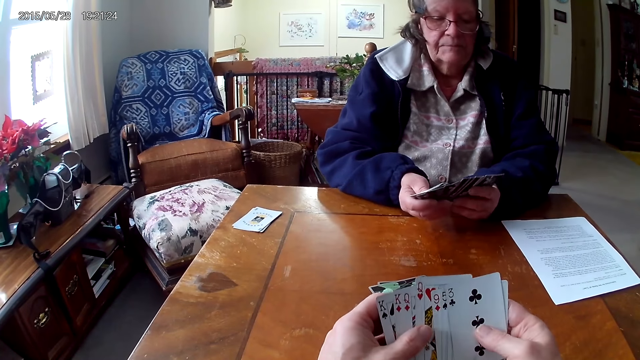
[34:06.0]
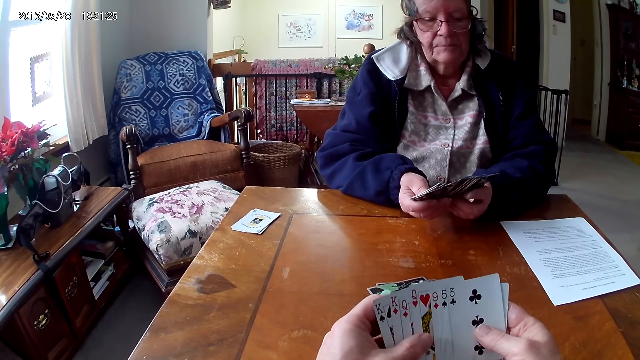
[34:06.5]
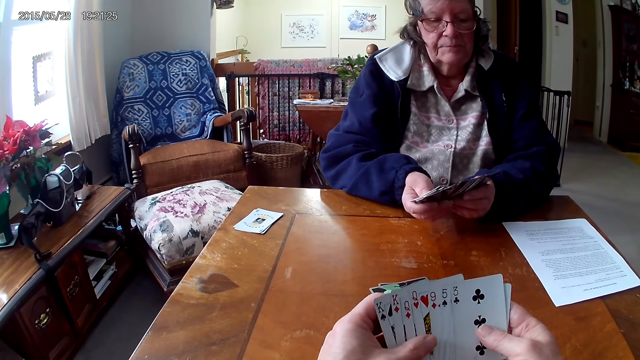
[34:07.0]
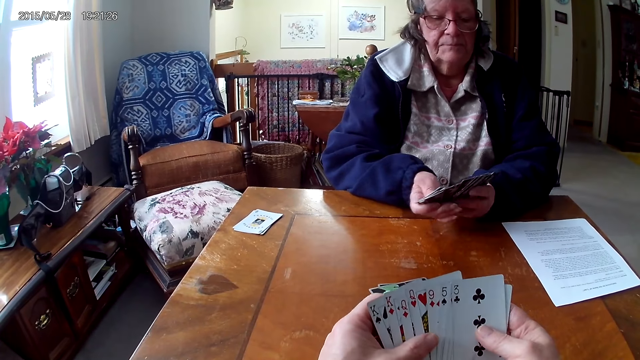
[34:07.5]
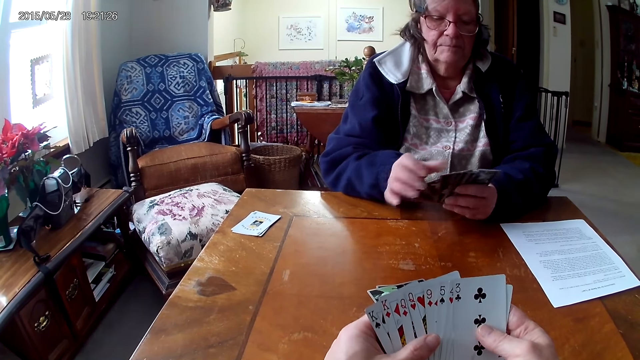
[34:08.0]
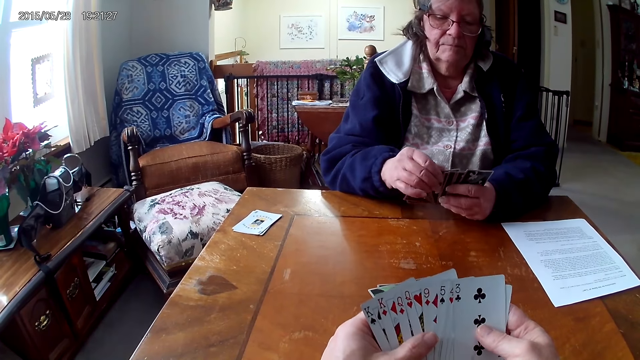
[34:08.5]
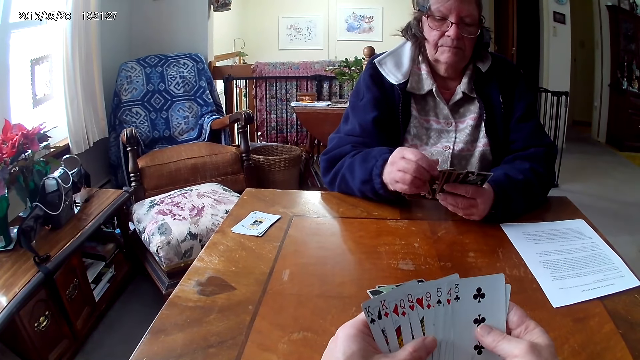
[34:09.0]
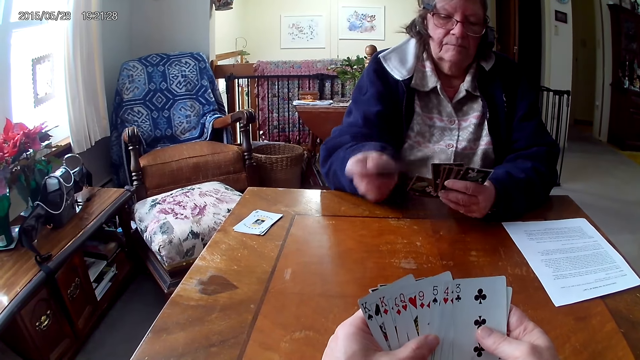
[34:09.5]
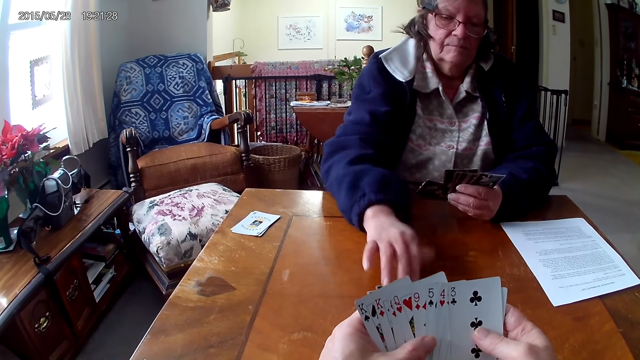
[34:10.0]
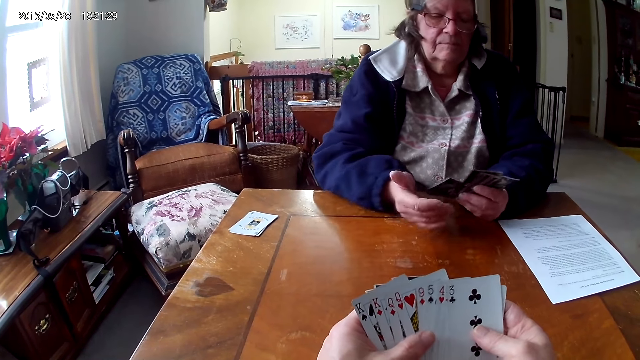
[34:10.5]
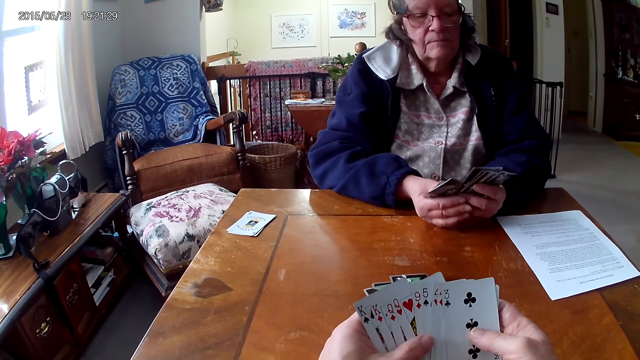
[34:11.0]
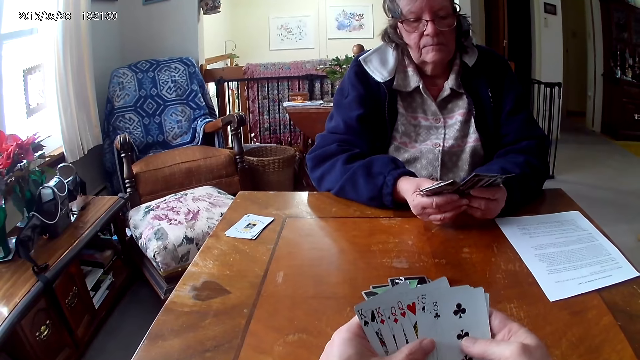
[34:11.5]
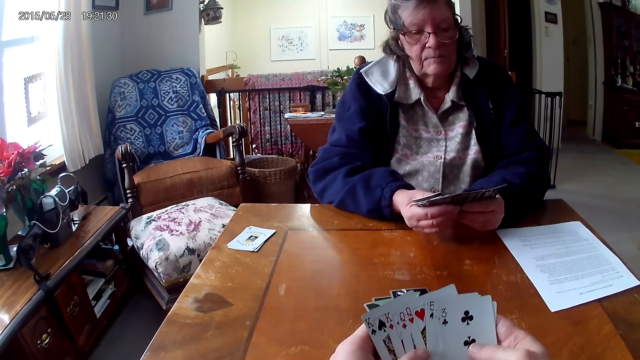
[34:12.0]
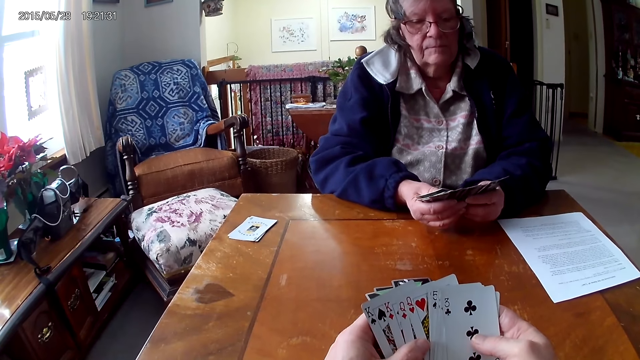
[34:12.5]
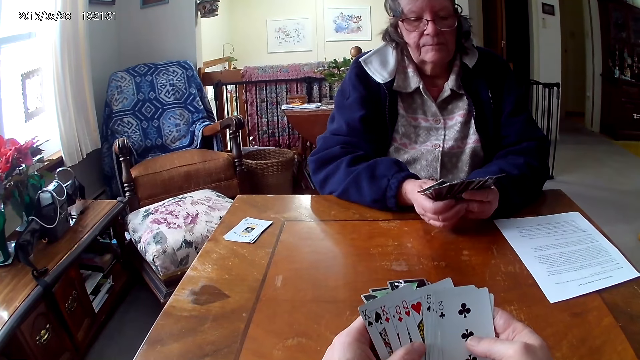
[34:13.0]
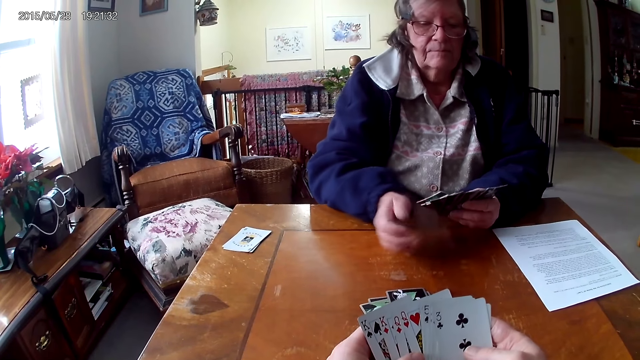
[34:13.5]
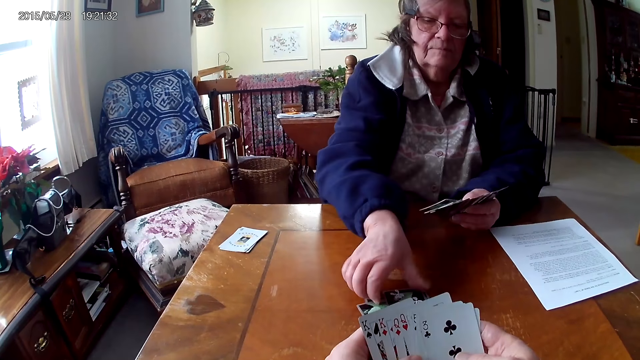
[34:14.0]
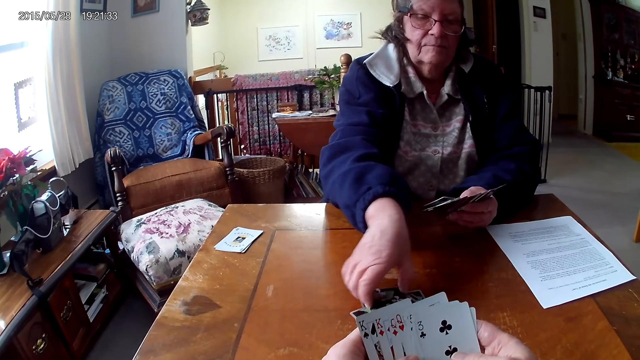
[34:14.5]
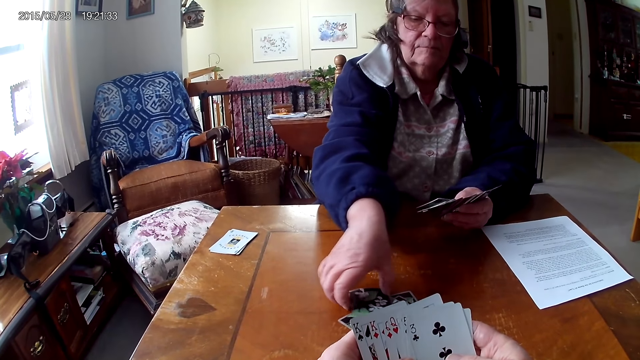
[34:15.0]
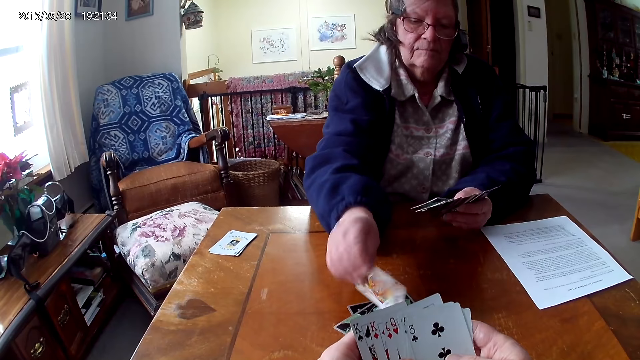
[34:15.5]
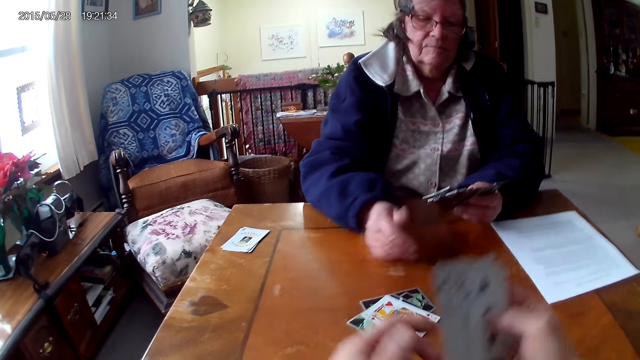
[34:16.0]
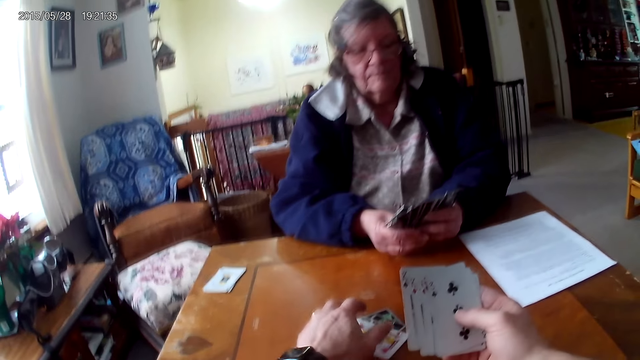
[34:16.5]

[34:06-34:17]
A lady puts a card on the table. She turns a card.

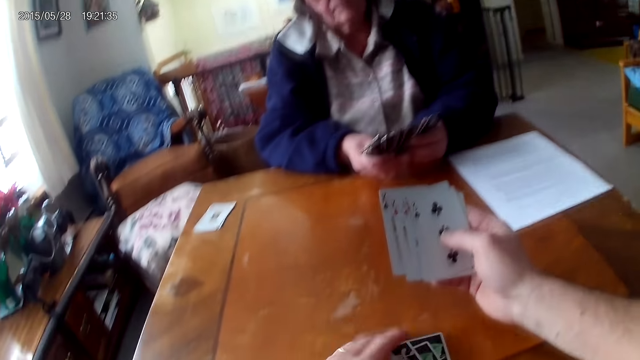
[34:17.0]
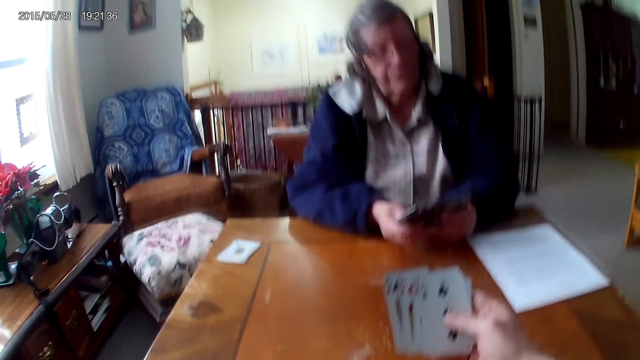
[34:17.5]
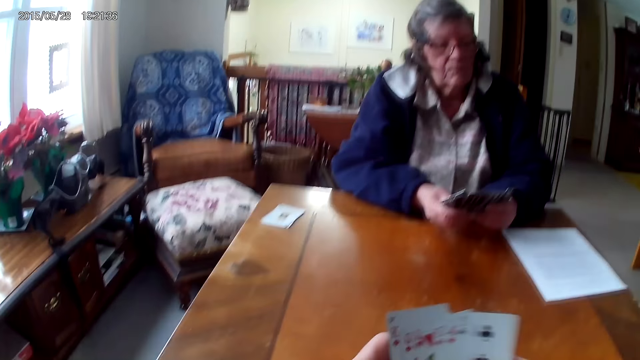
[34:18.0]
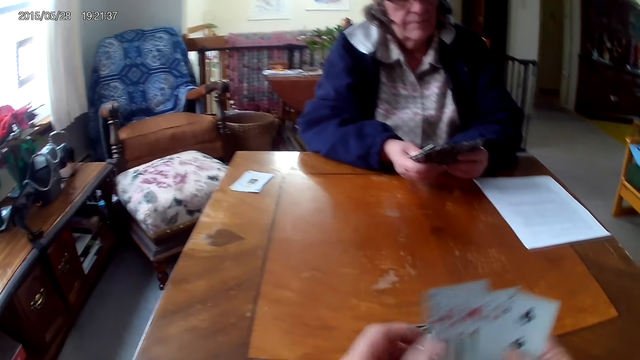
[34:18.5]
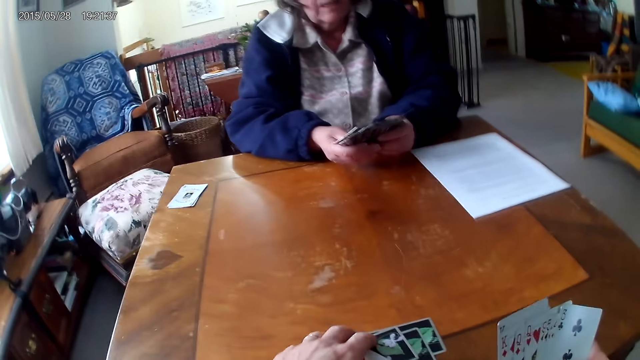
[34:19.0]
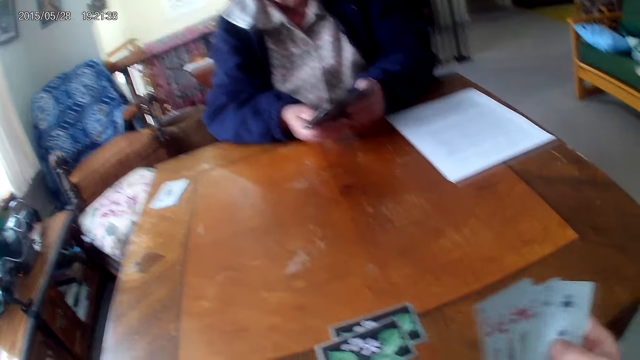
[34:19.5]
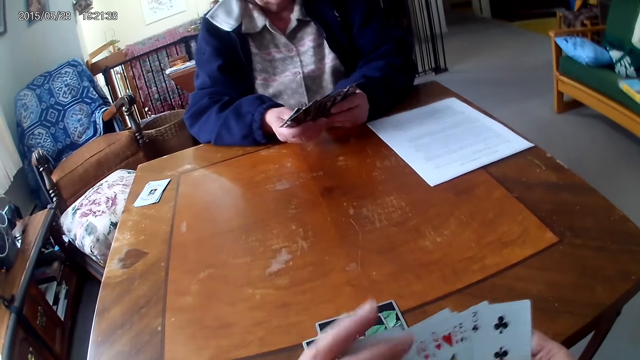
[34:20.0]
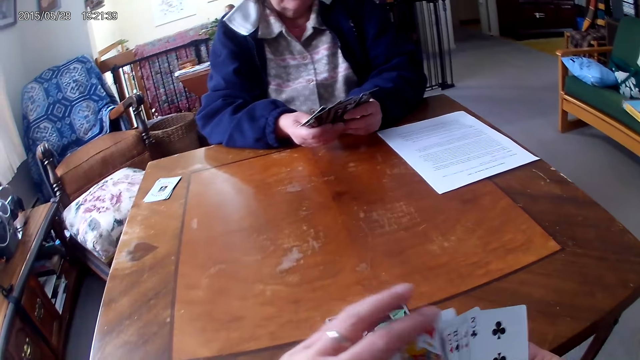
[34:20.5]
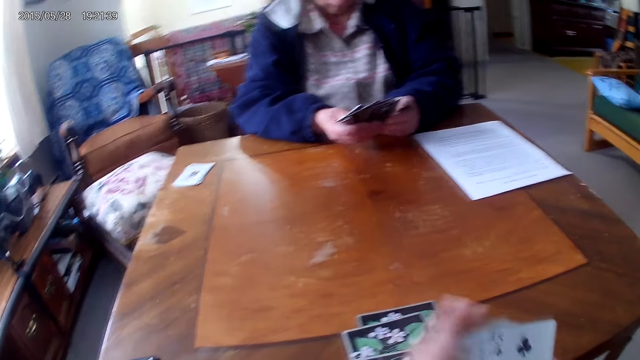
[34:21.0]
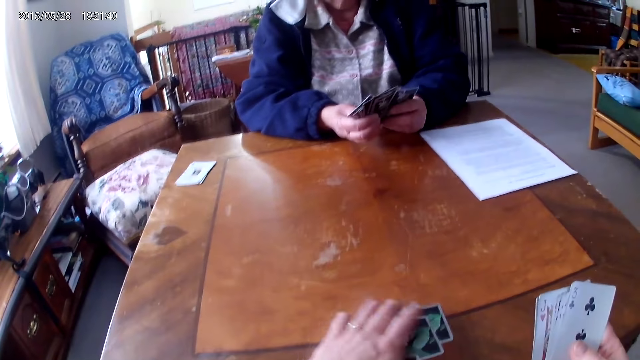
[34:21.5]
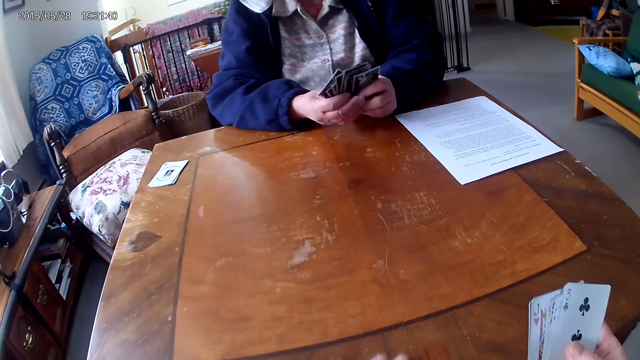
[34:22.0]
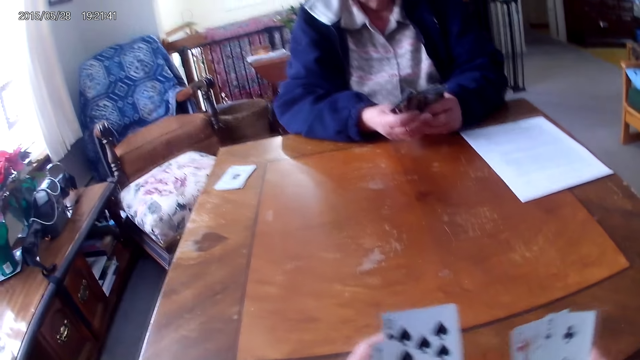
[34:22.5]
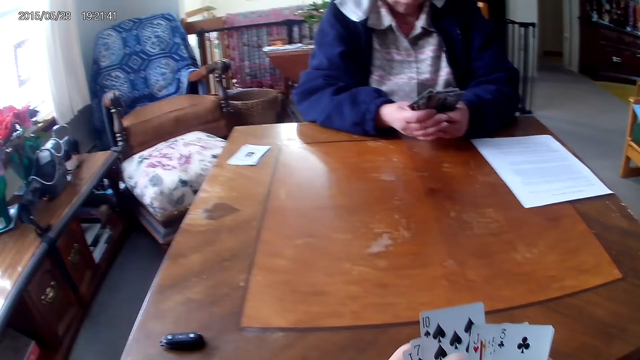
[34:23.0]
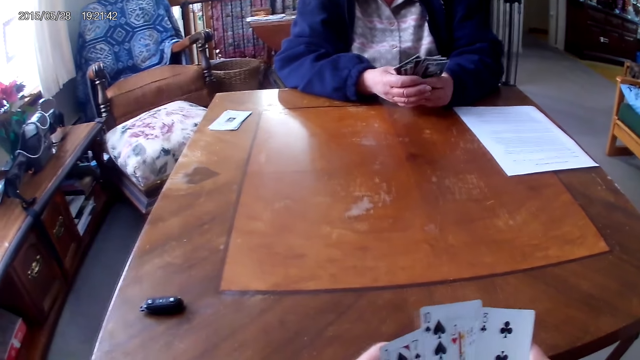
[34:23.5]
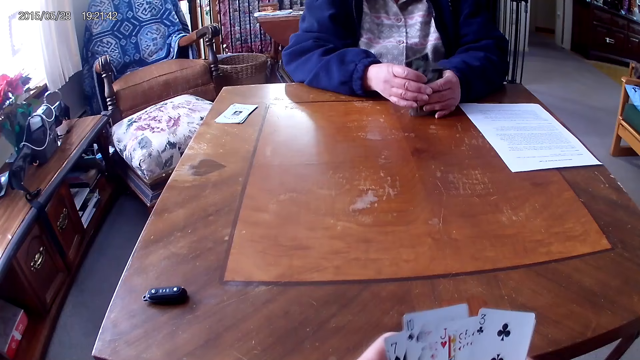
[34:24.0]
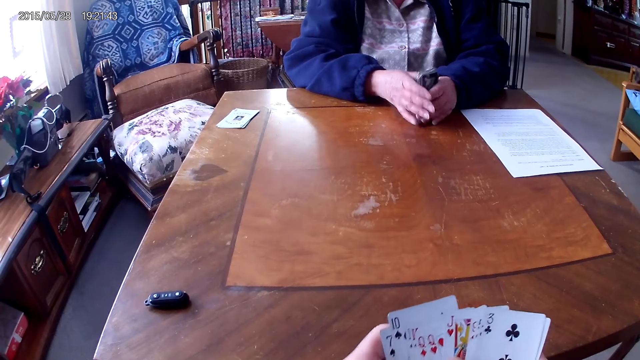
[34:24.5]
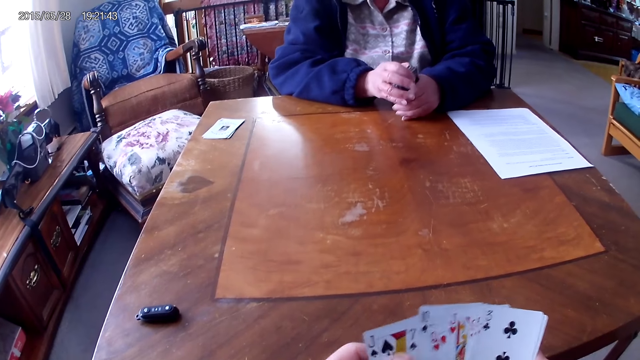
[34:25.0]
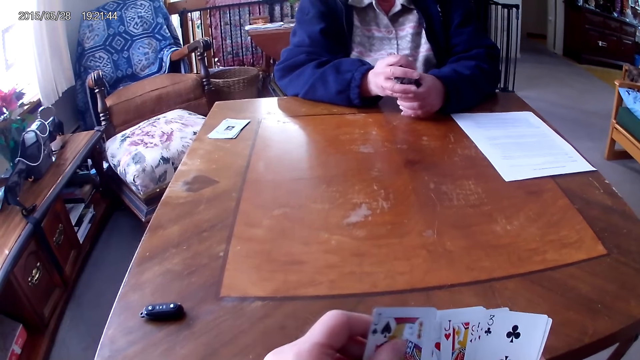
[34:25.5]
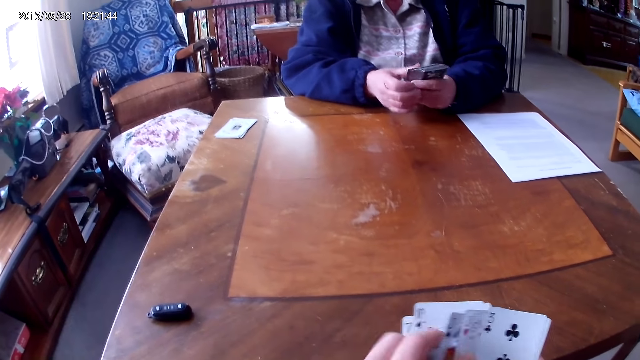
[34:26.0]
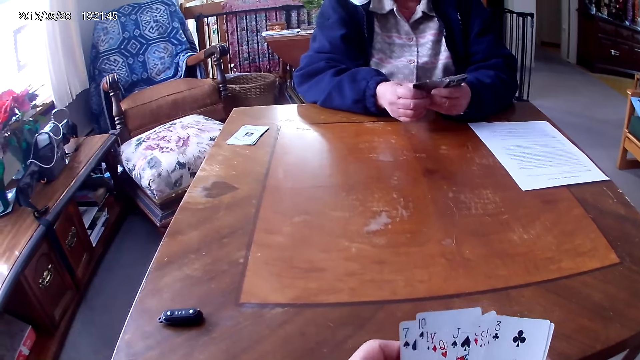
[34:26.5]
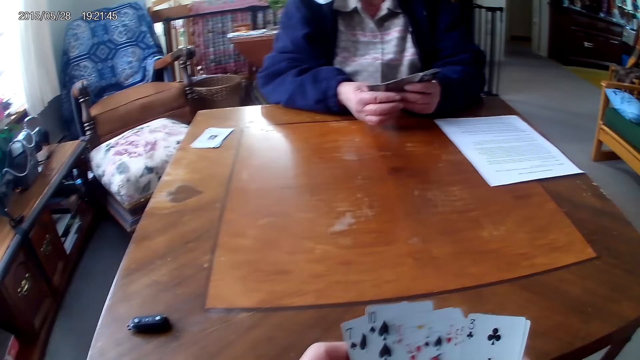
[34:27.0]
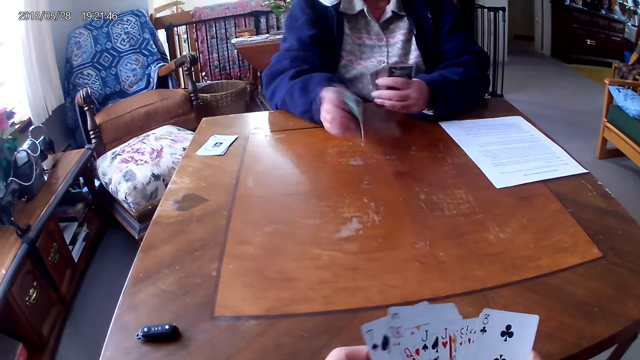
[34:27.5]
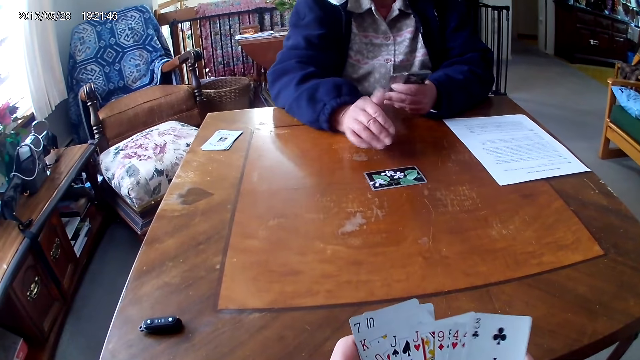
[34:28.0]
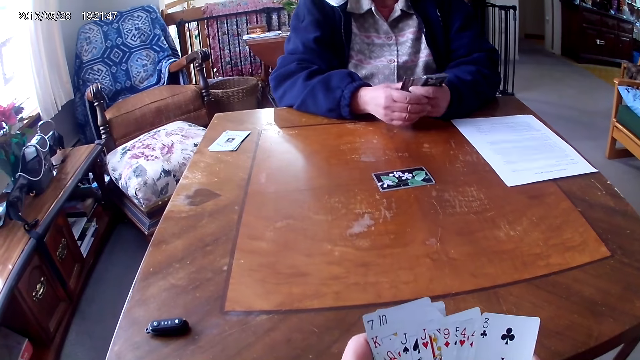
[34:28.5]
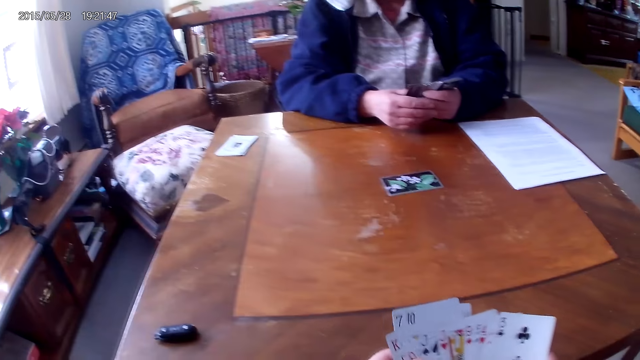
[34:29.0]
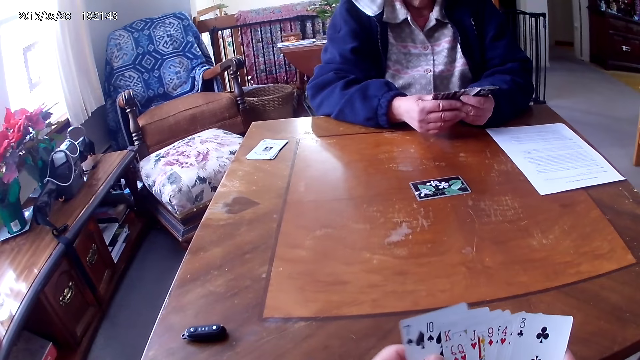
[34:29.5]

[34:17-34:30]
The camera wearer takes a card. They arrange the cards, take more cards, and arrange the cards. A lady puts a card on the table.
